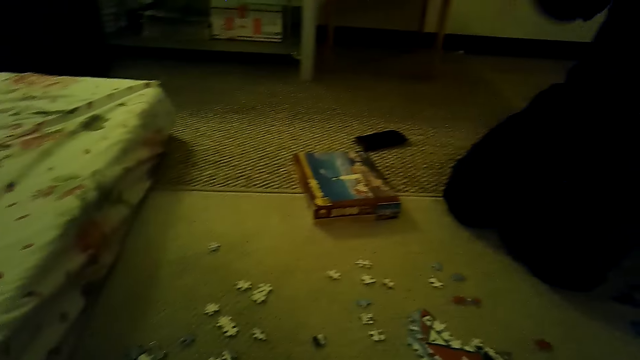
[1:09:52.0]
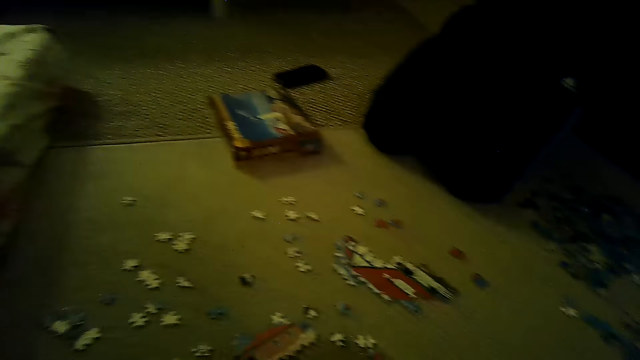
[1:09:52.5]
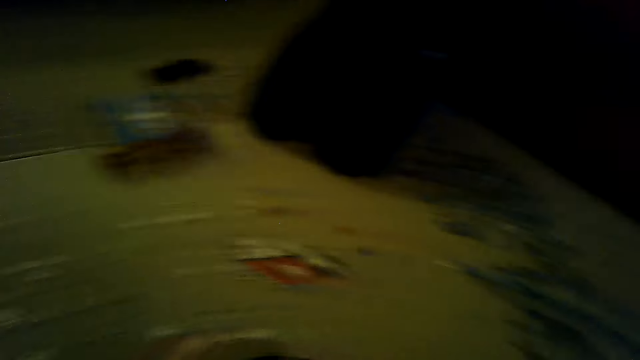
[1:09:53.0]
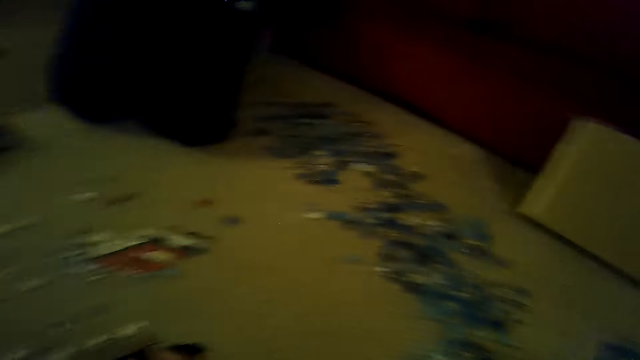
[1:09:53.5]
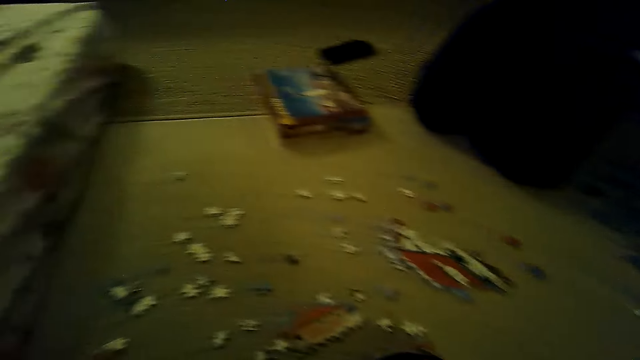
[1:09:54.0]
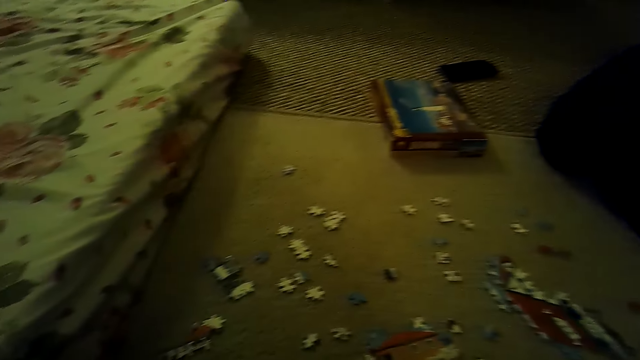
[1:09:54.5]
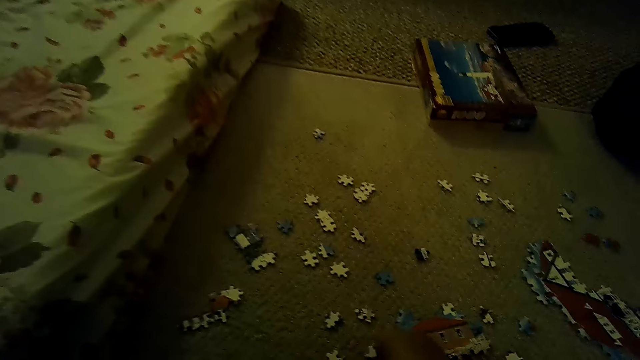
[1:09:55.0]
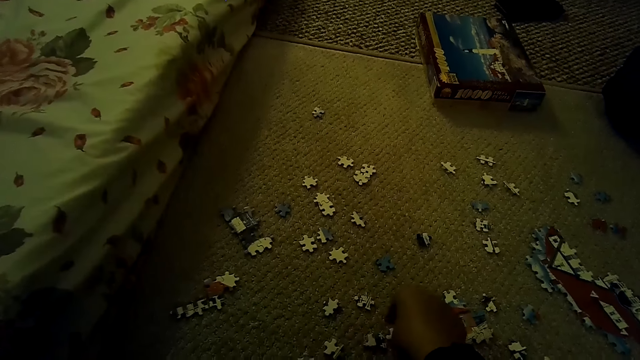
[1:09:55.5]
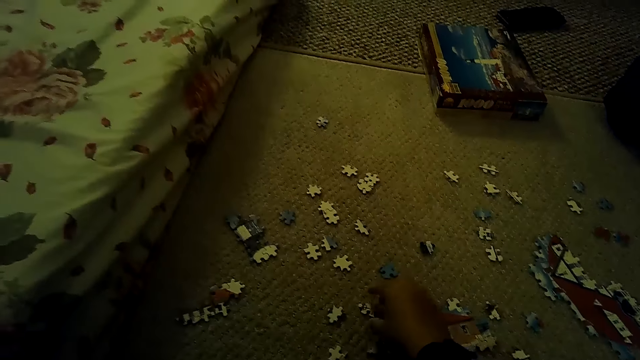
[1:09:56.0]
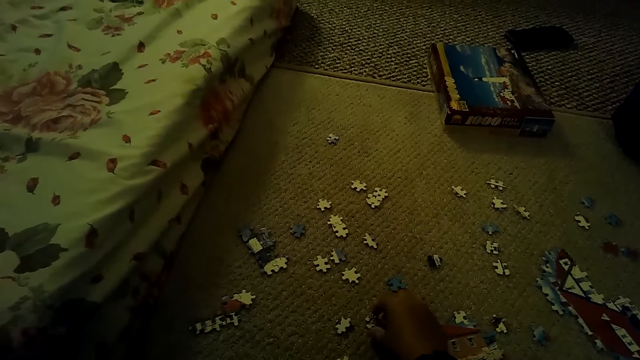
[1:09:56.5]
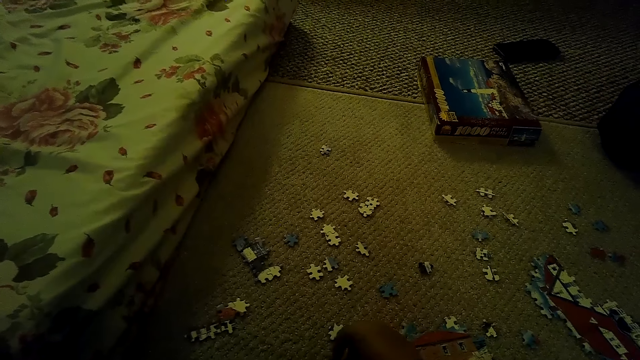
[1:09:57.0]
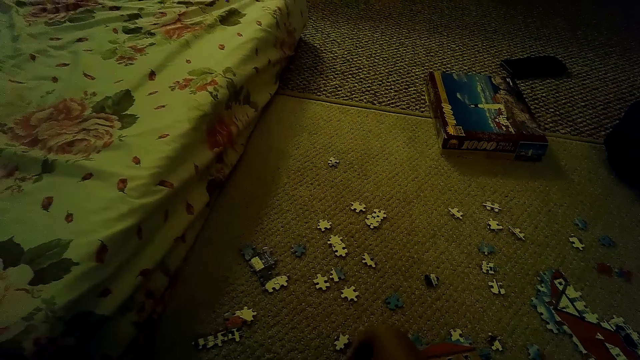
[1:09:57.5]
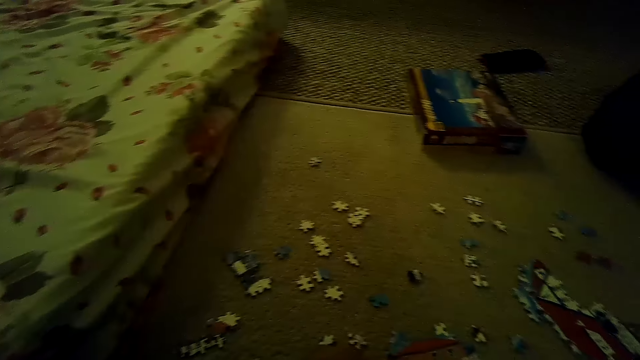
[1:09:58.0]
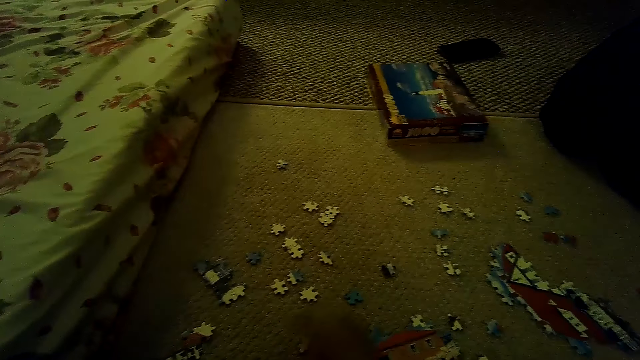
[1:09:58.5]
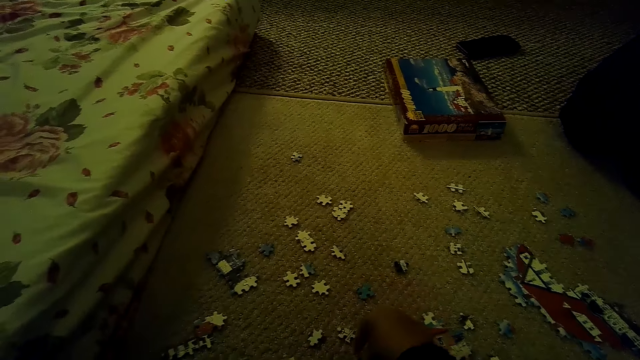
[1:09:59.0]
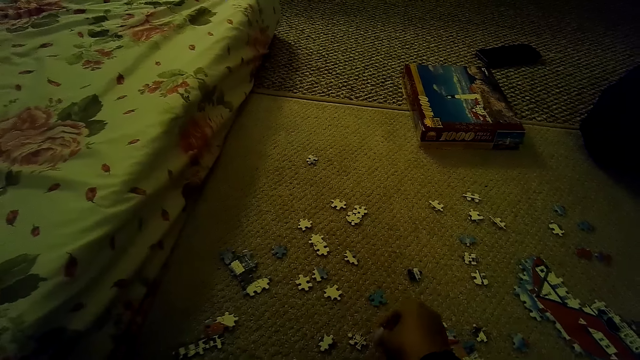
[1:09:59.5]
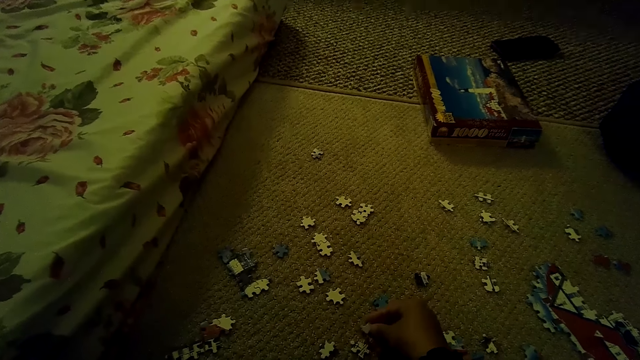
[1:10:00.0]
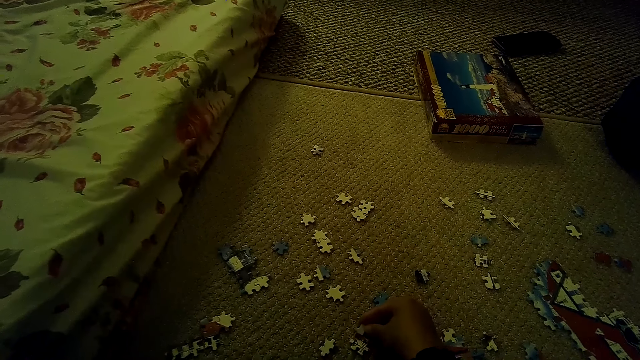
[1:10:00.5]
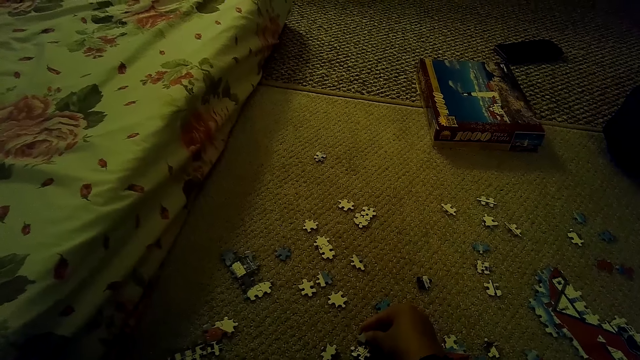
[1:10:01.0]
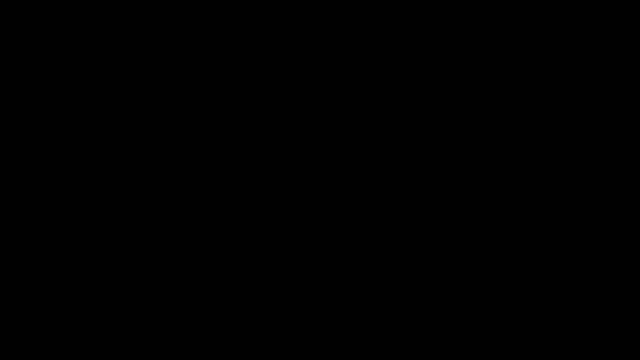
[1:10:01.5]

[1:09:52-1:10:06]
The camera wearer picks up a puzzle piece. They play the jigsaw puzzle on the floor. They fix the puzzle piece.
